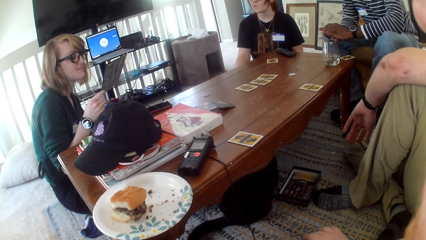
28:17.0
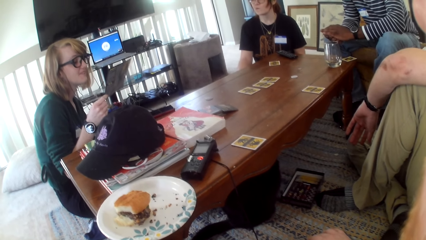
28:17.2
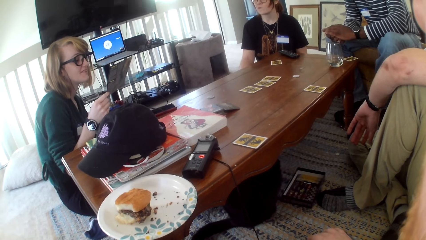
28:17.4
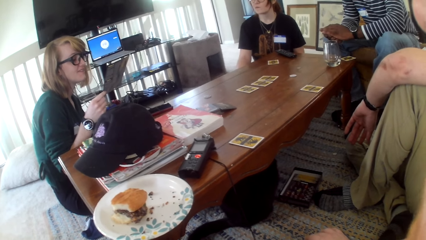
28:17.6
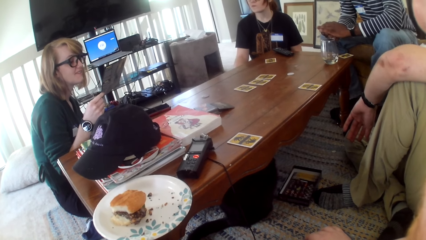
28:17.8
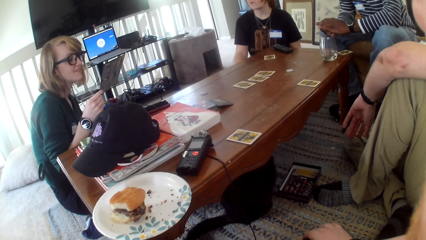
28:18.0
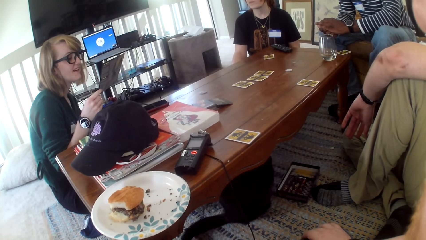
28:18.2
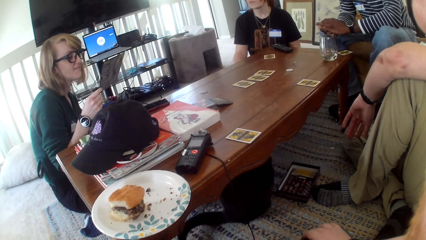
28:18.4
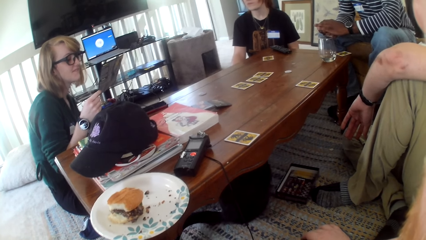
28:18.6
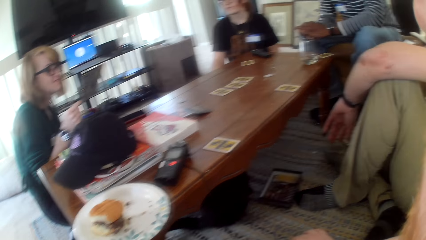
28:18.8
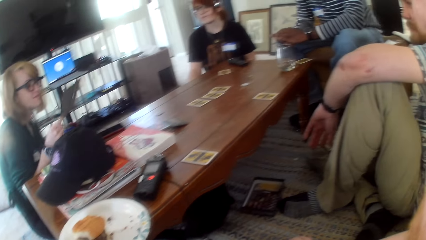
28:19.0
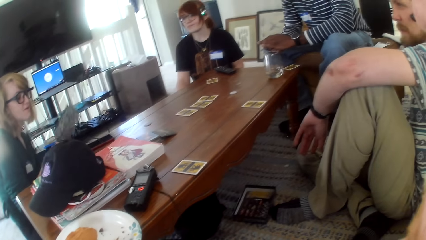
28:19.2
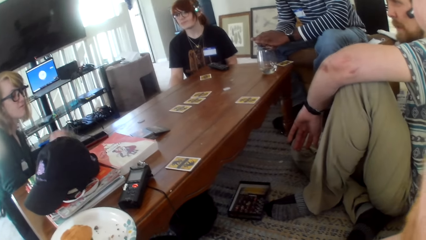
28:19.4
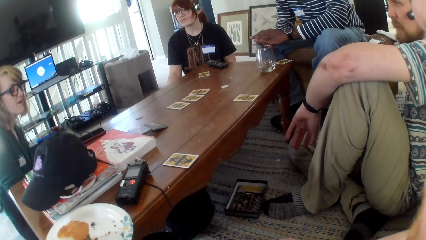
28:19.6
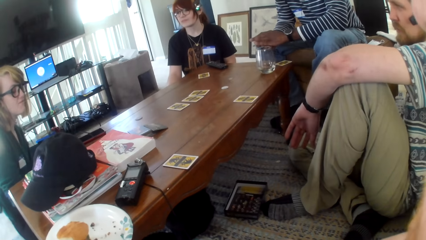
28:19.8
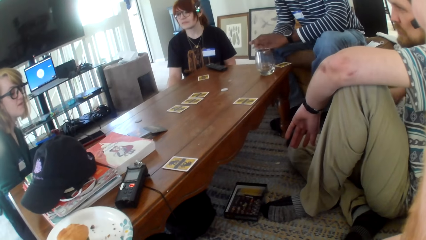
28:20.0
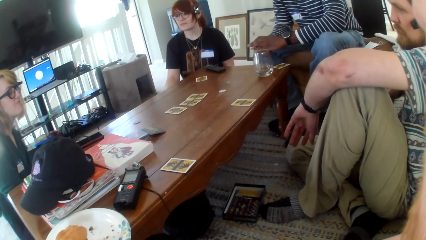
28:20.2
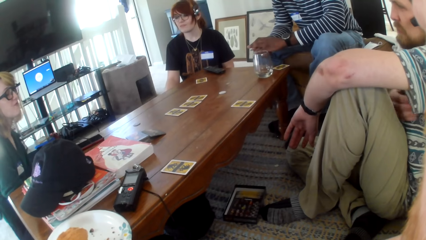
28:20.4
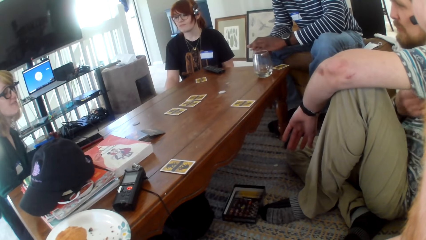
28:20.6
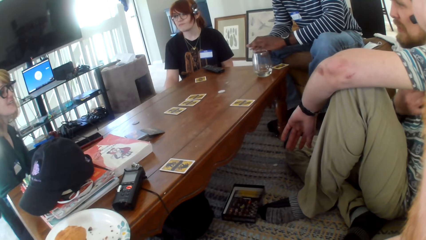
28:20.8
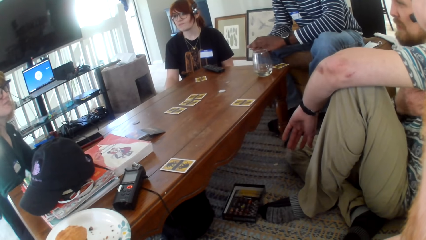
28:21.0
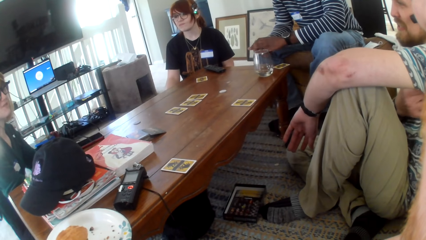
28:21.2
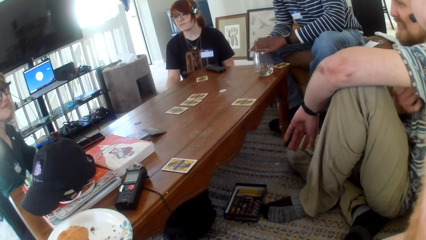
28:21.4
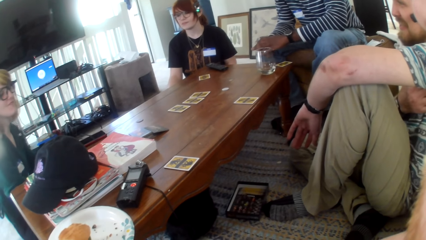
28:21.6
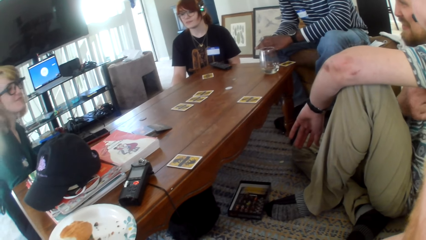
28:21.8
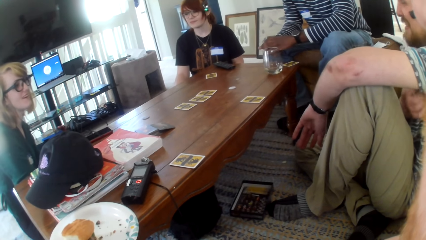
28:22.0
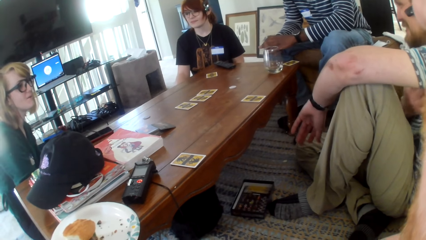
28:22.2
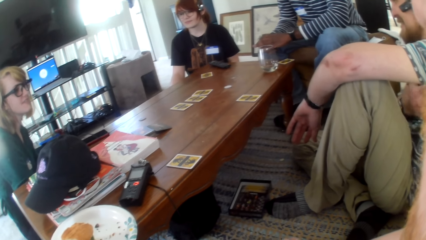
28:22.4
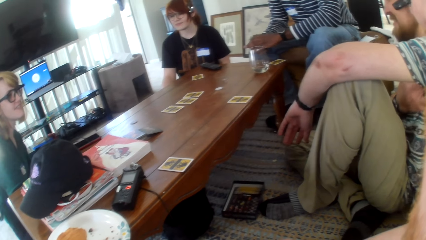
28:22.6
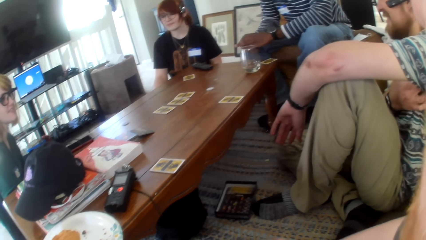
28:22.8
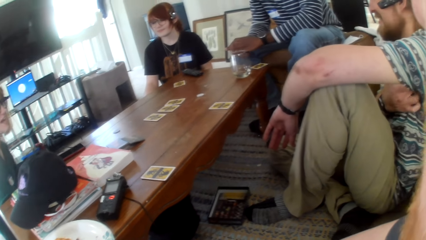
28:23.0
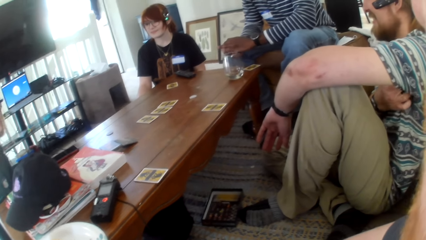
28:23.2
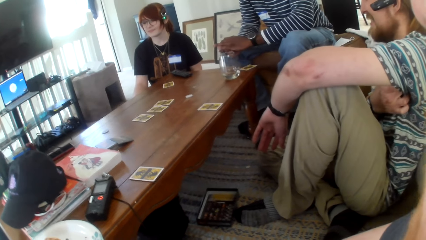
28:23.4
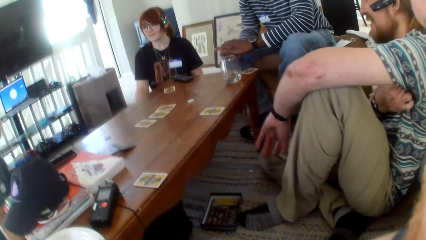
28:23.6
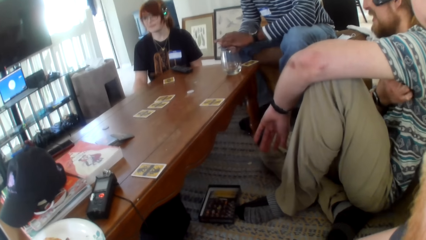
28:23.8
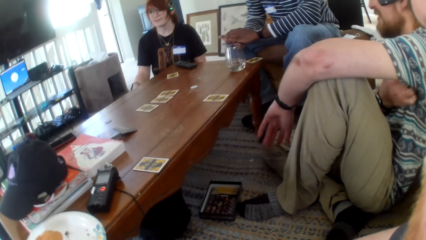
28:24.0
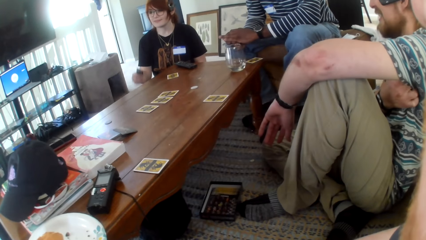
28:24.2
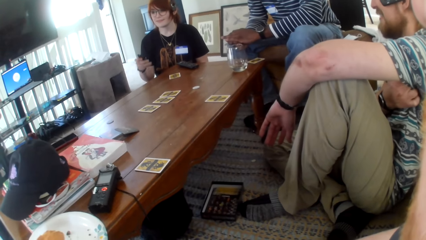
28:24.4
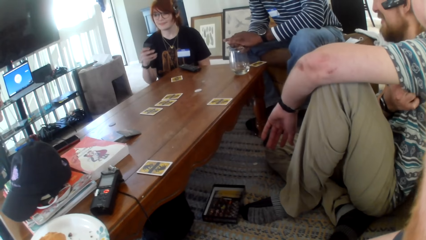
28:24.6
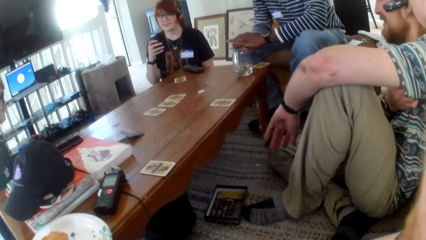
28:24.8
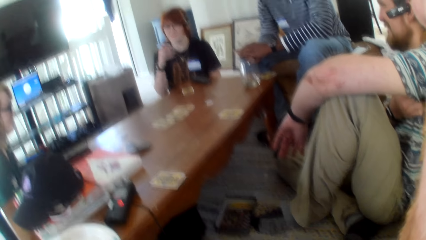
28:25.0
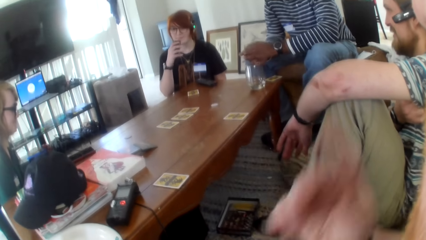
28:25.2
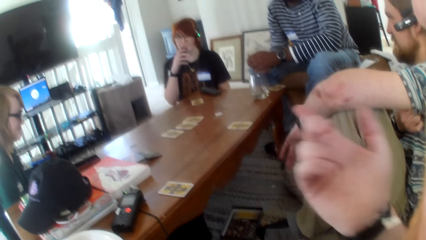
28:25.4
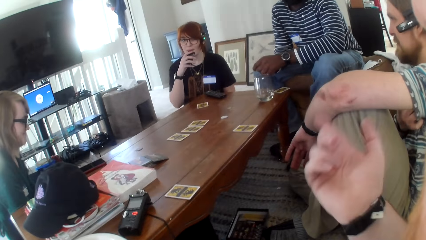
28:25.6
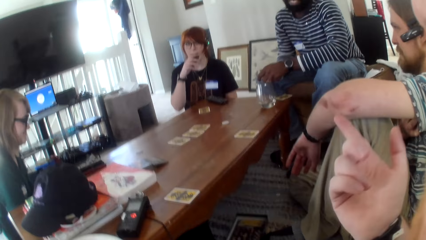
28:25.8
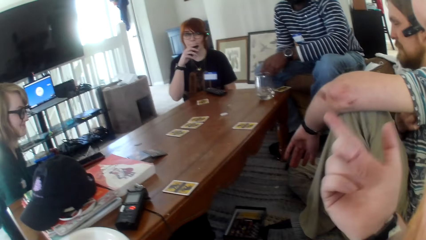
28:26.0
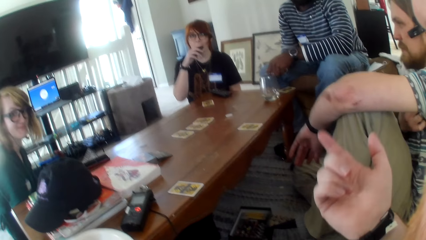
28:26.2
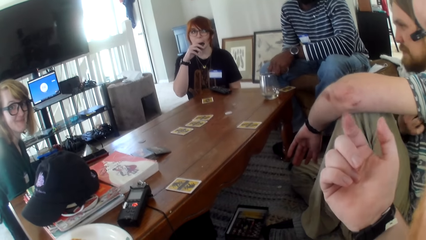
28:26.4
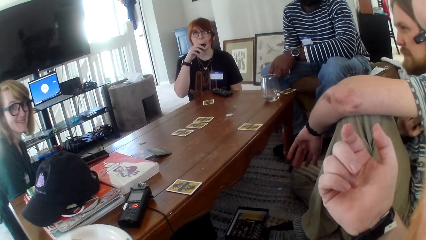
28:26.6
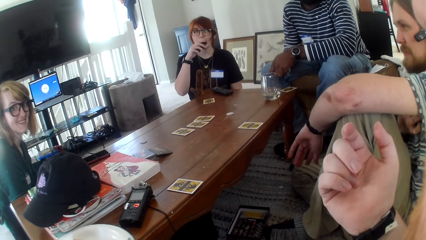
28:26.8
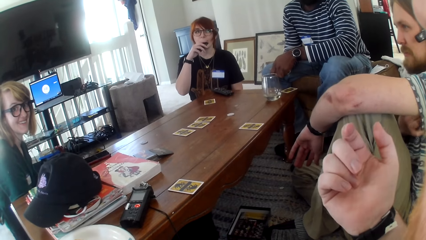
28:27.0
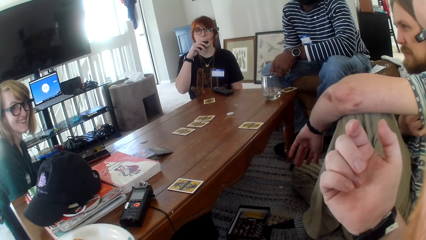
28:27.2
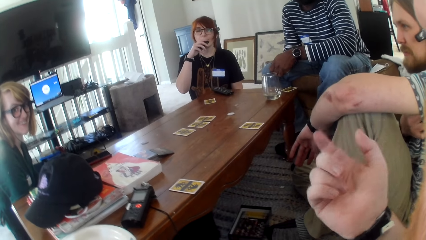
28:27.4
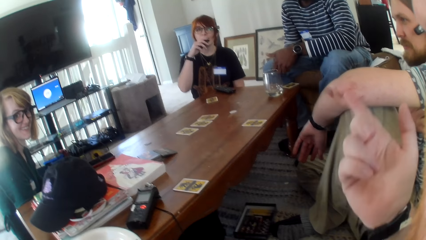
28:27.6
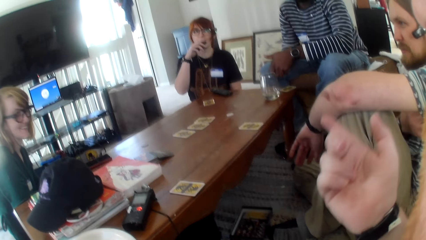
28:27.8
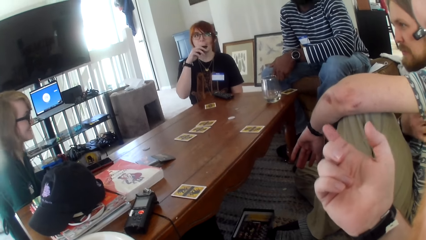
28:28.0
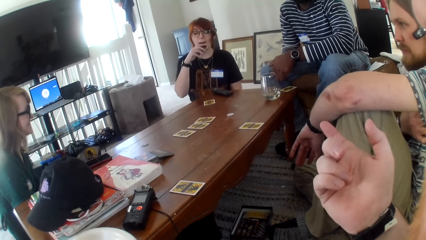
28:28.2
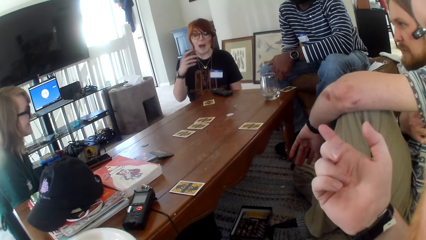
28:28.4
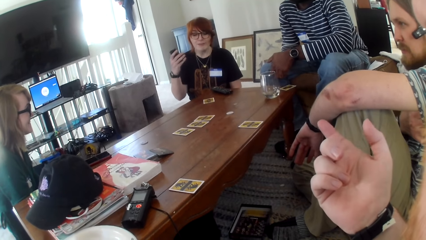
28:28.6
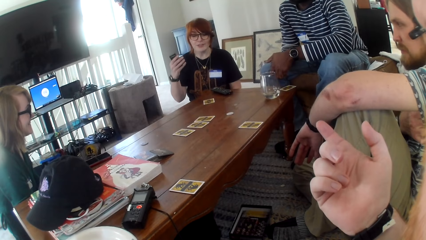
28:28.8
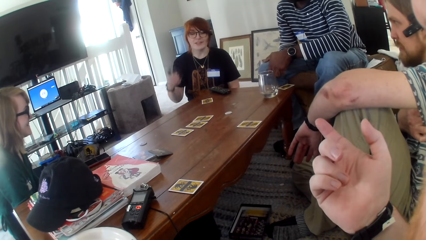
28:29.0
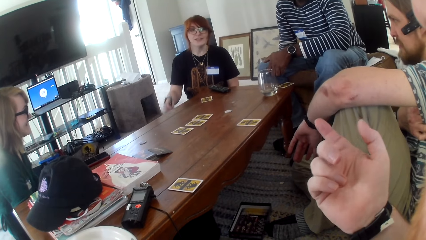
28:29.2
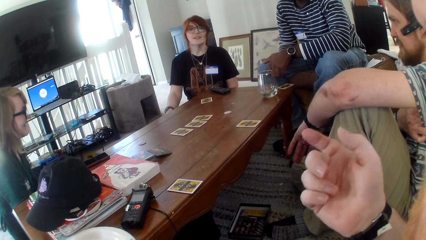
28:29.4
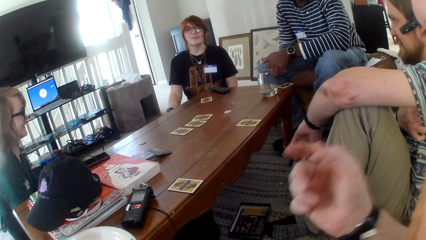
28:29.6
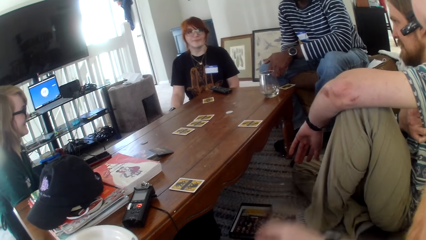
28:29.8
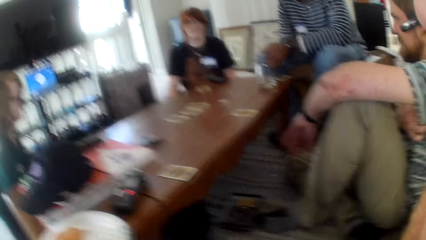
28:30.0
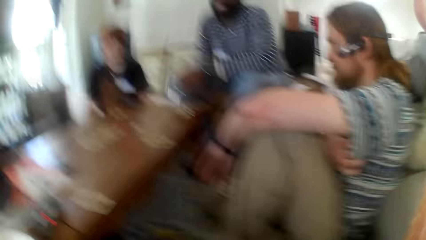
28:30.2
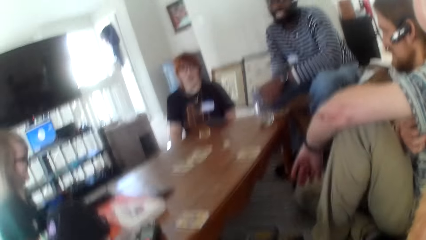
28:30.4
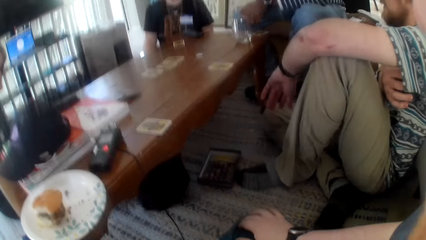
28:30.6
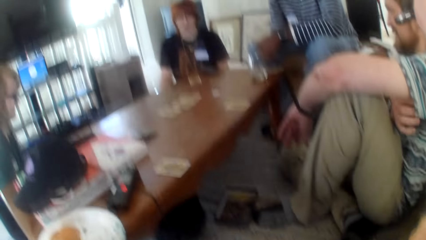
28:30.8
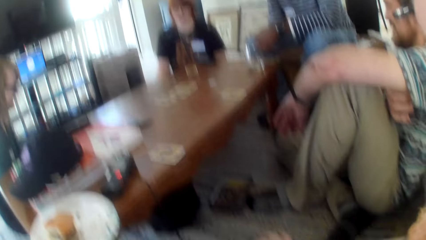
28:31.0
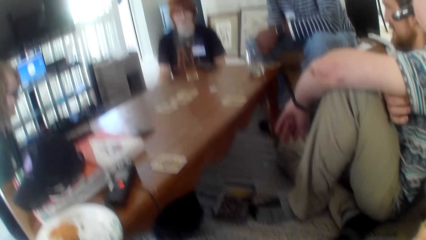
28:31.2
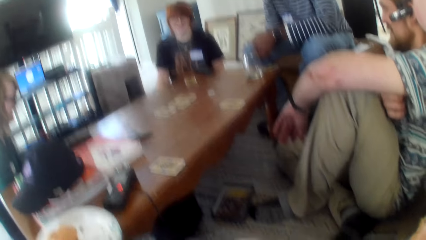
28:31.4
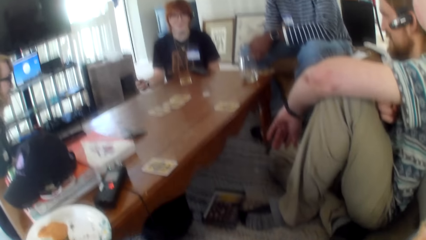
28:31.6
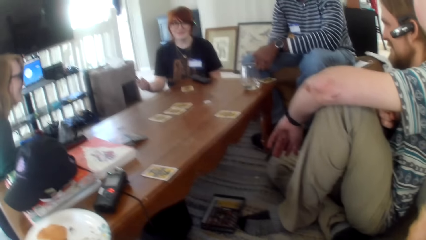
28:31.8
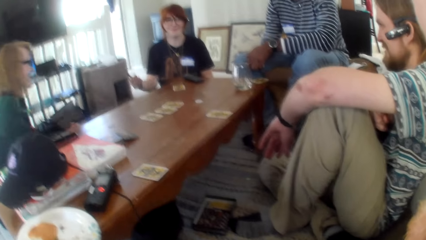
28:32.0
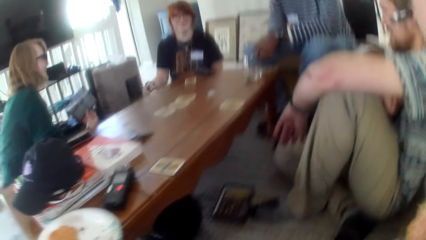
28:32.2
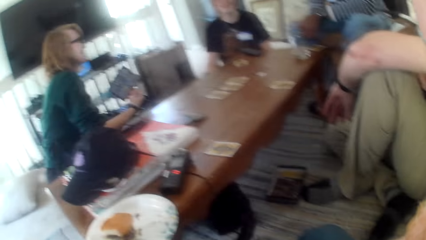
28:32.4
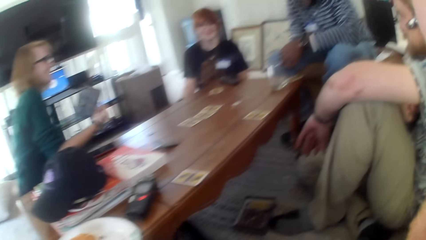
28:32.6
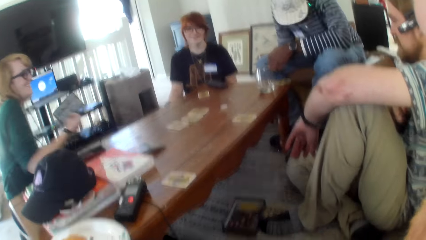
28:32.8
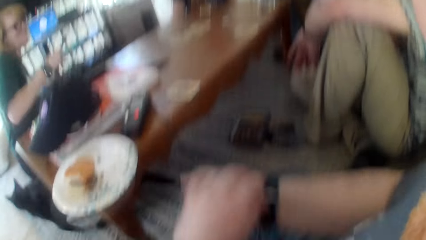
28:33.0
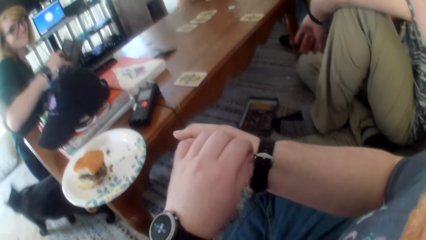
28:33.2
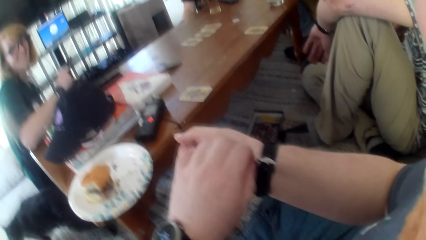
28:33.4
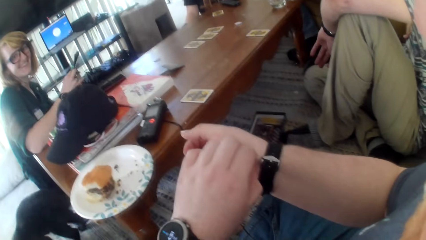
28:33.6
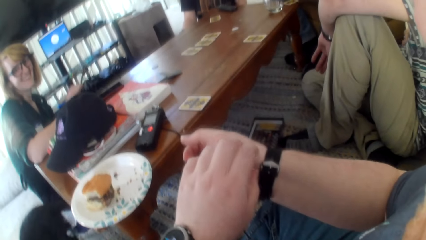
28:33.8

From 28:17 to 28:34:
A person is looking on a booklet. Another person talks. Another person talks.
